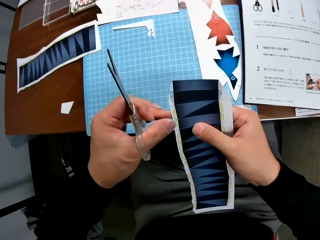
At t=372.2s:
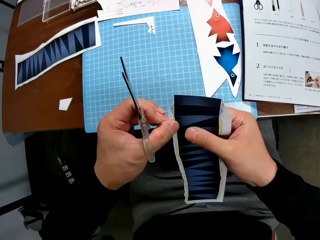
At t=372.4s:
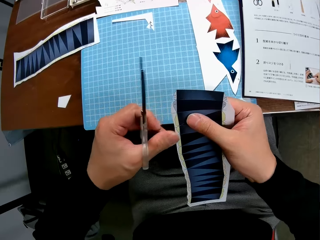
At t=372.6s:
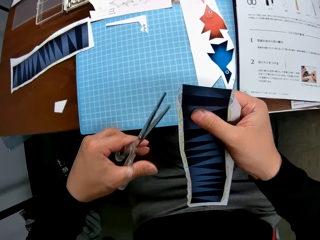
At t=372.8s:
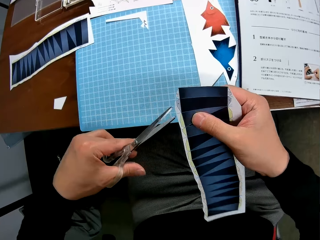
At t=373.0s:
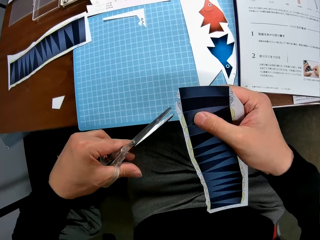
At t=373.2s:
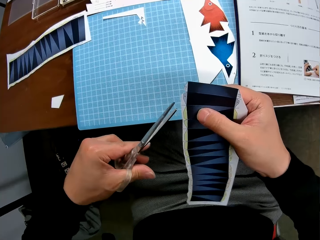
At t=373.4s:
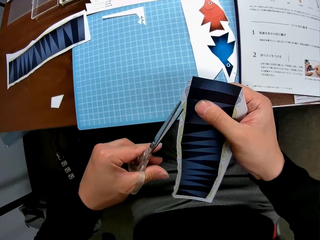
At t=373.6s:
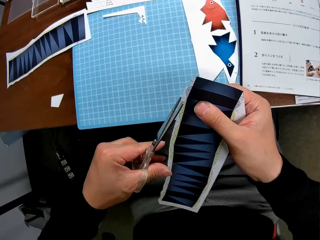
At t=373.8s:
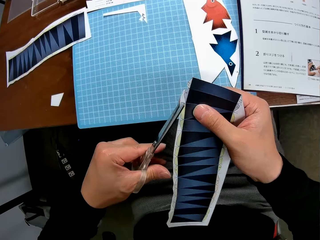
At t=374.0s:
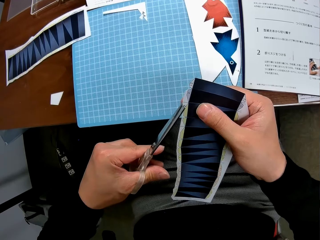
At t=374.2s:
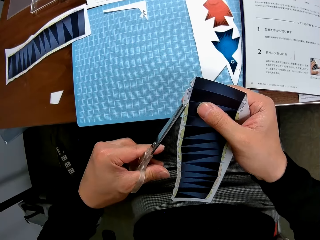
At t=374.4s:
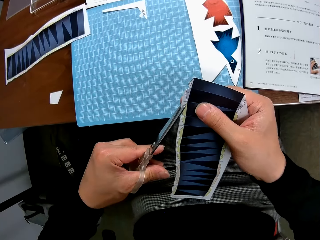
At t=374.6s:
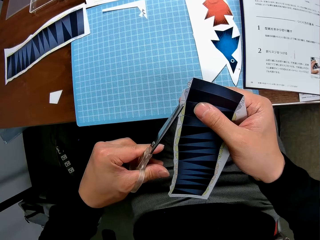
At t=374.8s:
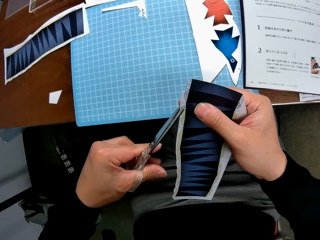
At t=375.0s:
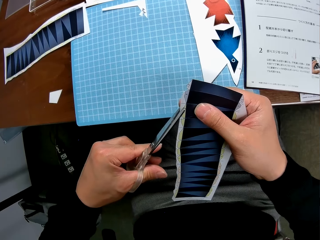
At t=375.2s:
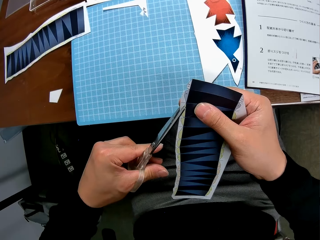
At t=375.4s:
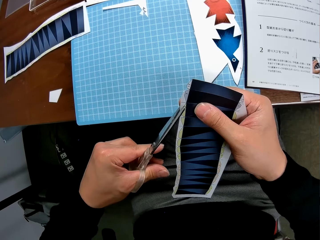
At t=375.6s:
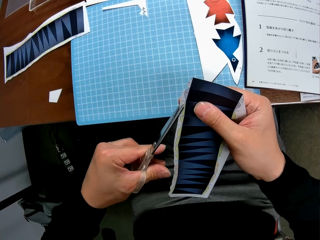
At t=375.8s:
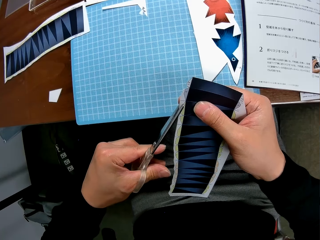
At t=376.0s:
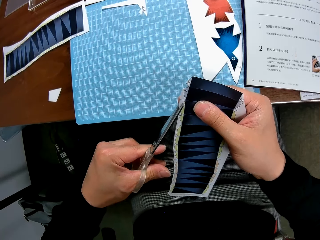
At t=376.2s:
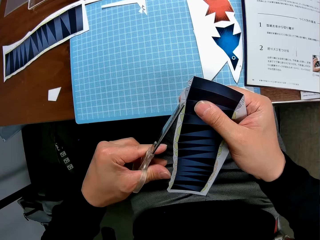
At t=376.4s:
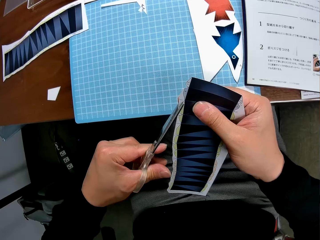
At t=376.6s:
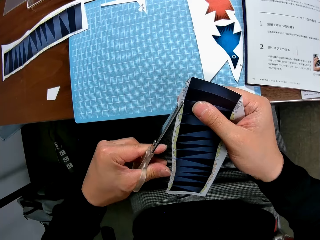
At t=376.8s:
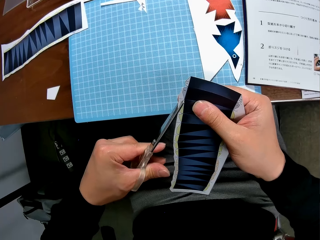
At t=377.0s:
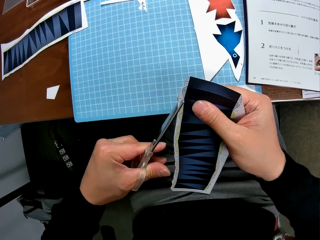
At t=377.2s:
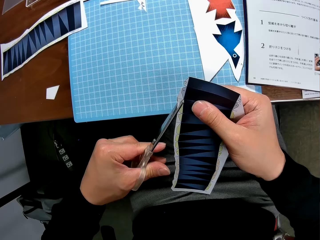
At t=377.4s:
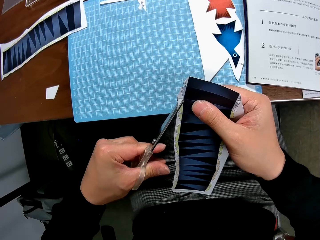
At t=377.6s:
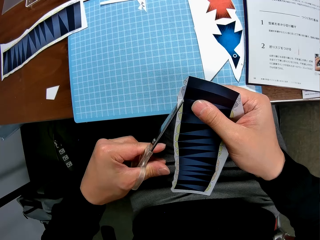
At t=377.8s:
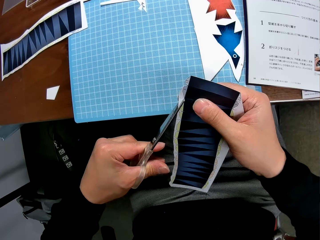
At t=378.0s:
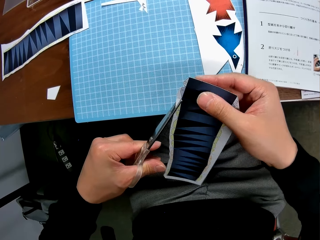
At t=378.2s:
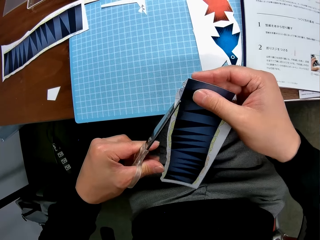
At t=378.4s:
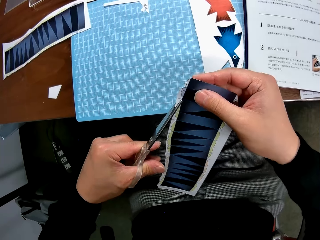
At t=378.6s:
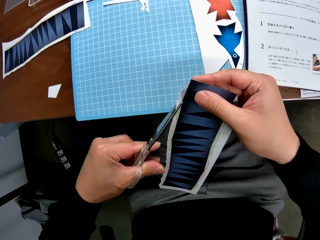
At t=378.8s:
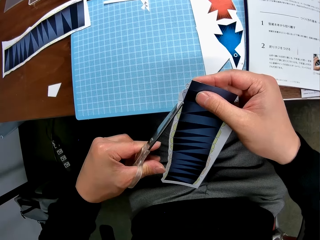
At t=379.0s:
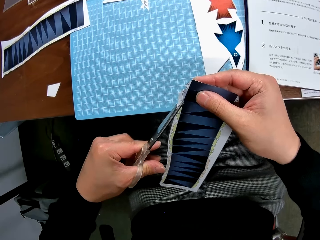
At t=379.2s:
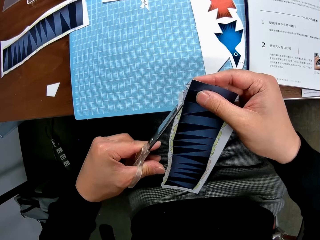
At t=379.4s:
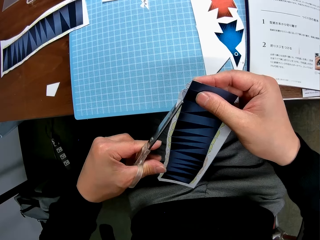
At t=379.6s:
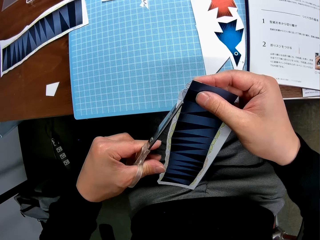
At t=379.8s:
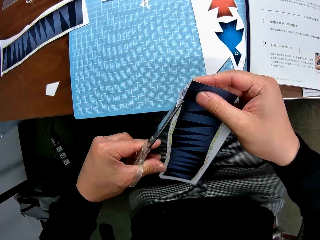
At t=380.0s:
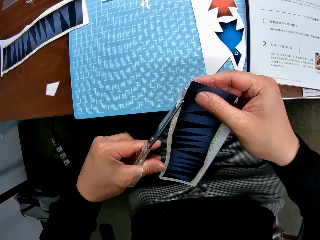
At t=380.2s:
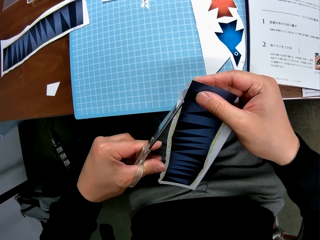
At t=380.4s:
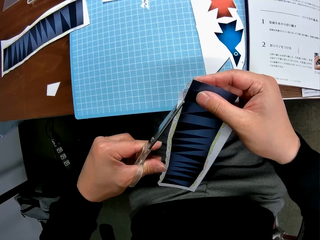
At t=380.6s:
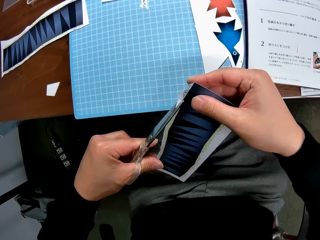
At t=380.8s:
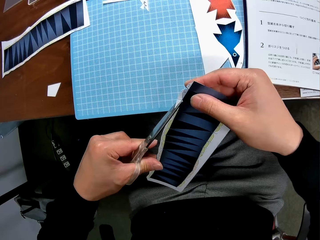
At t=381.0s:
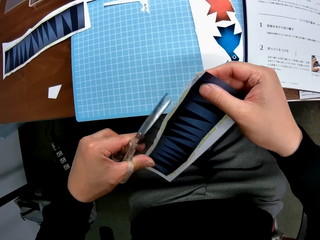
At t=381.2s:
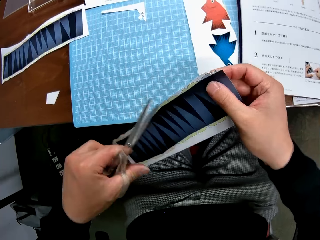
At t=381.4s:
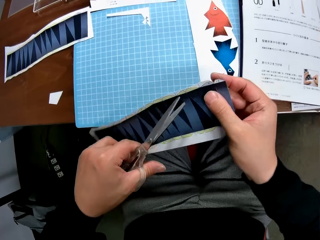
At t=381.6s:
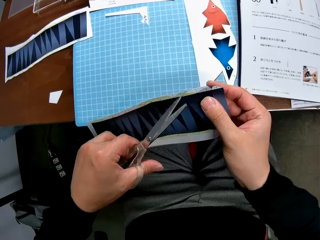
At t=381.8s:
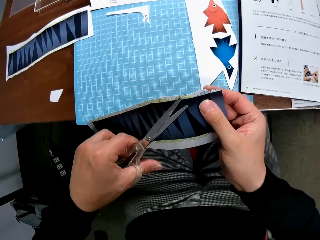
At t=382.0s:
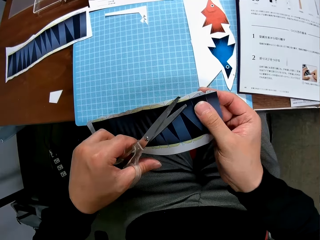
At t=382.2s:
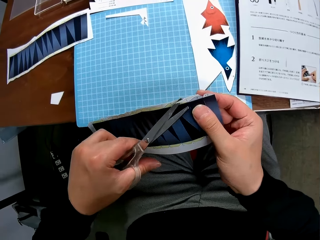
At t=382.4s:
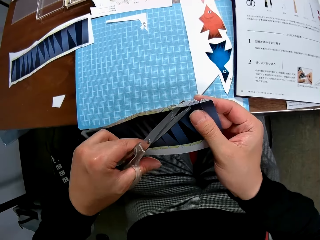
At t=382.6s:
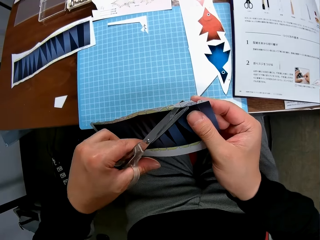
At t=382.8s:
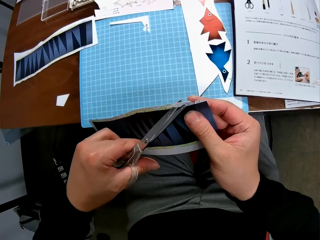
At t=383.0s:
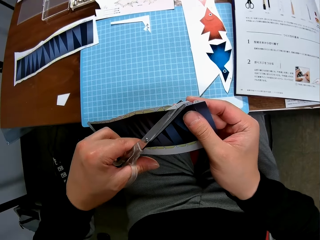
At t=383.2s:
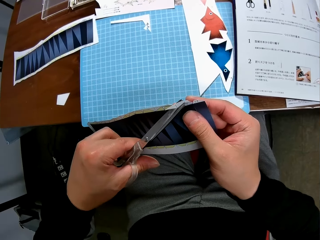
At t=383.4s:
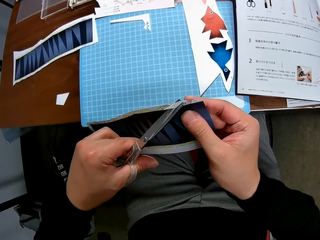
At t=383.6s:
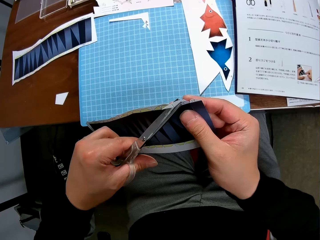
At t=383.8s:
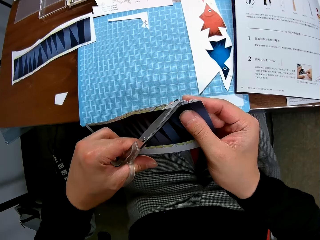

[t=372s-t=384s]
The camera wearer drops the paper on something. They continue to craft the second paper stock with the scissors. They cut the paper.

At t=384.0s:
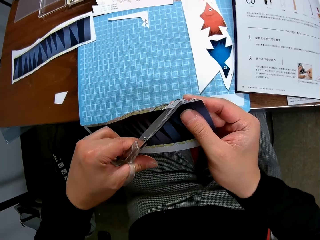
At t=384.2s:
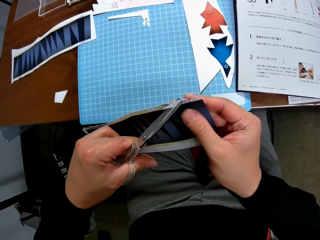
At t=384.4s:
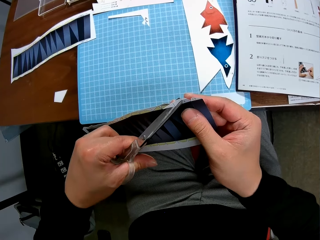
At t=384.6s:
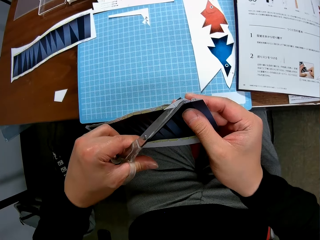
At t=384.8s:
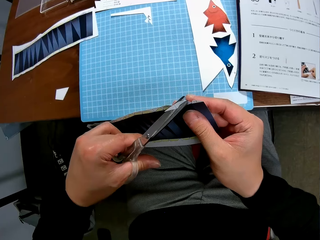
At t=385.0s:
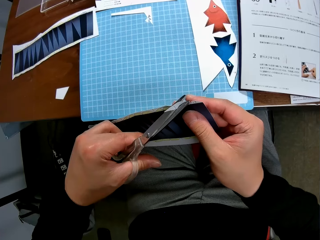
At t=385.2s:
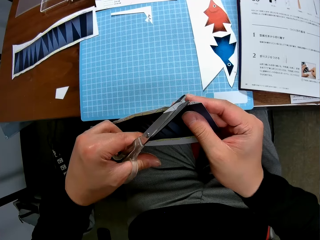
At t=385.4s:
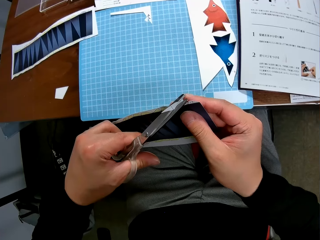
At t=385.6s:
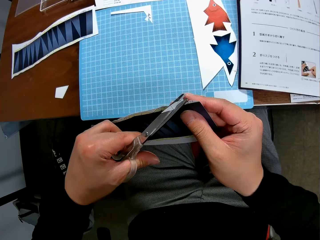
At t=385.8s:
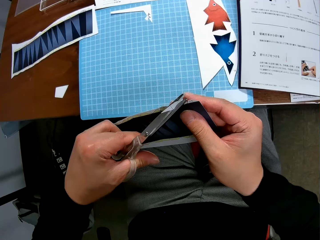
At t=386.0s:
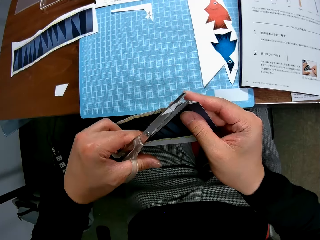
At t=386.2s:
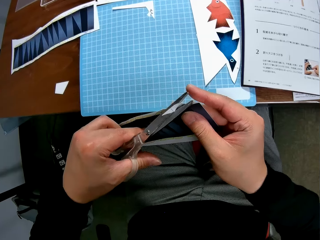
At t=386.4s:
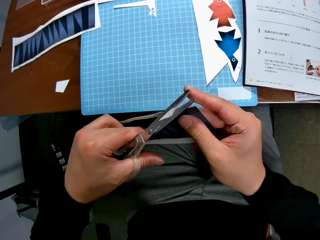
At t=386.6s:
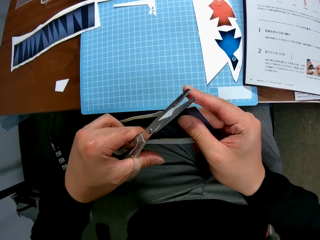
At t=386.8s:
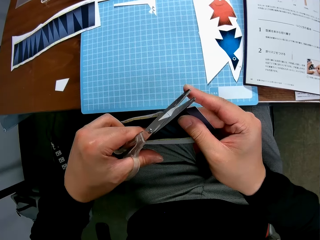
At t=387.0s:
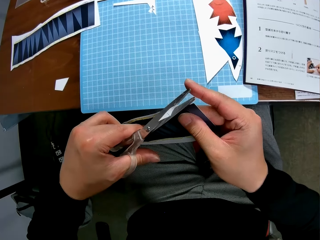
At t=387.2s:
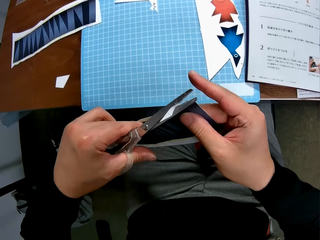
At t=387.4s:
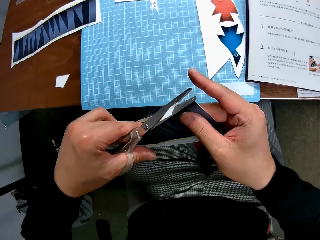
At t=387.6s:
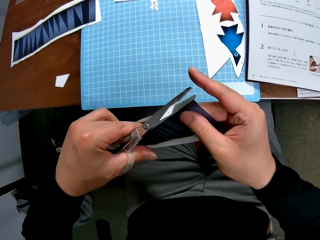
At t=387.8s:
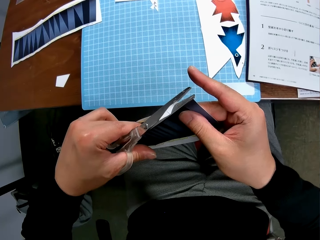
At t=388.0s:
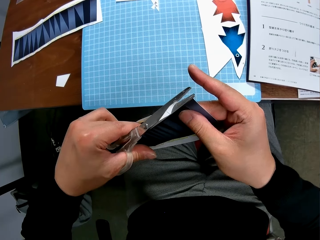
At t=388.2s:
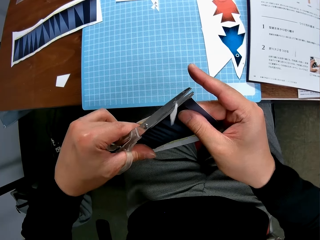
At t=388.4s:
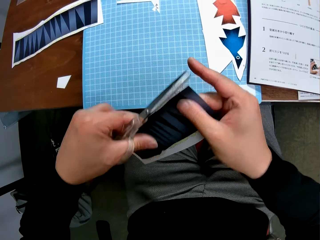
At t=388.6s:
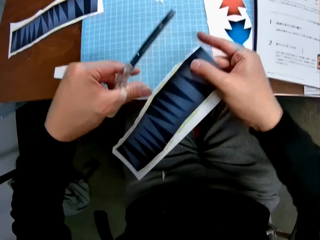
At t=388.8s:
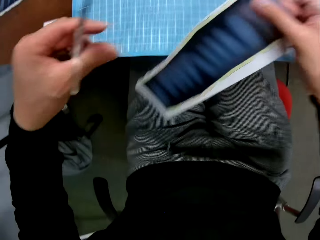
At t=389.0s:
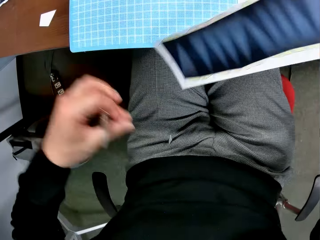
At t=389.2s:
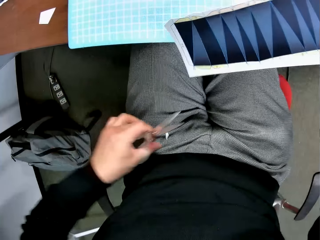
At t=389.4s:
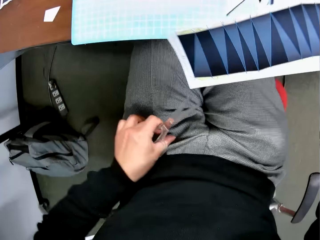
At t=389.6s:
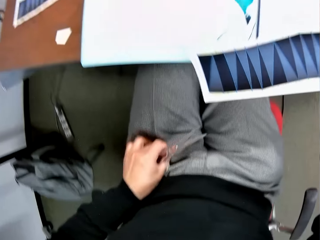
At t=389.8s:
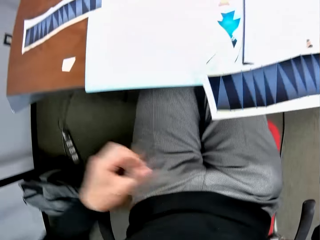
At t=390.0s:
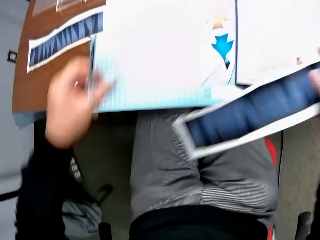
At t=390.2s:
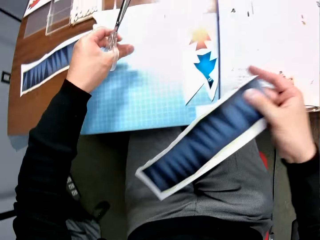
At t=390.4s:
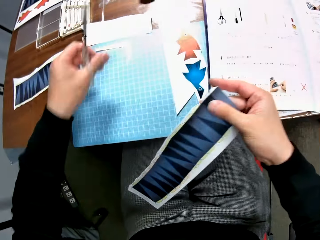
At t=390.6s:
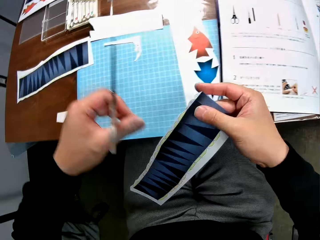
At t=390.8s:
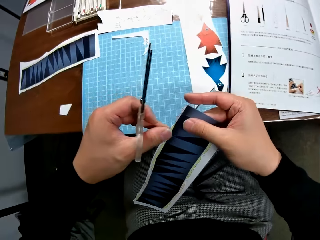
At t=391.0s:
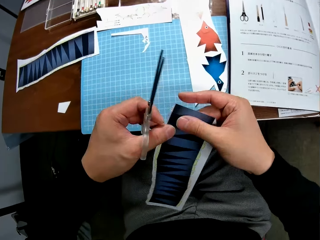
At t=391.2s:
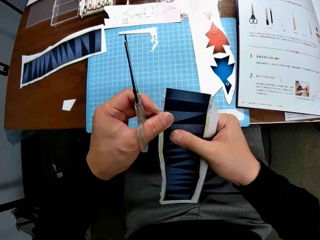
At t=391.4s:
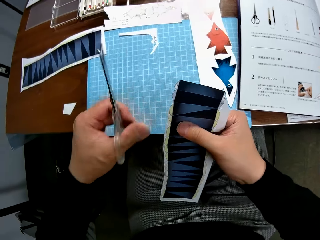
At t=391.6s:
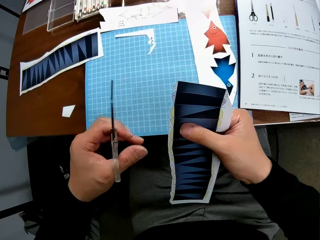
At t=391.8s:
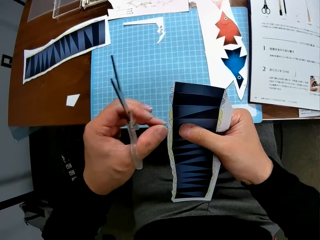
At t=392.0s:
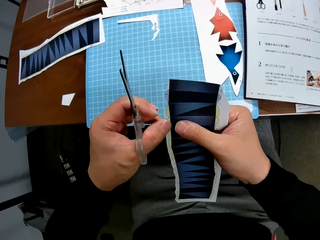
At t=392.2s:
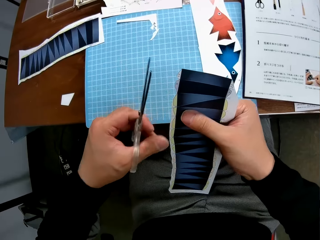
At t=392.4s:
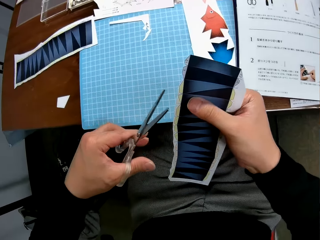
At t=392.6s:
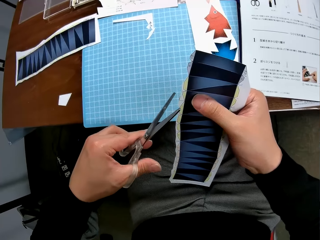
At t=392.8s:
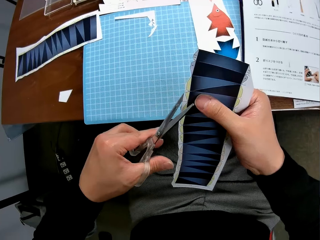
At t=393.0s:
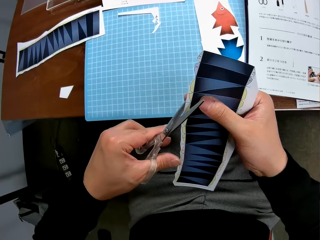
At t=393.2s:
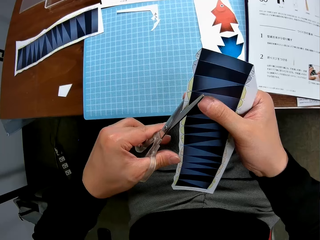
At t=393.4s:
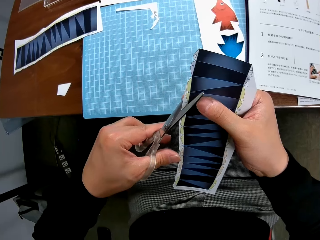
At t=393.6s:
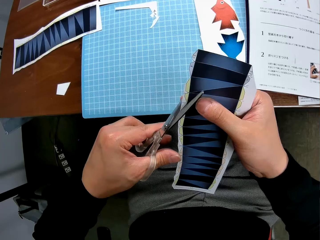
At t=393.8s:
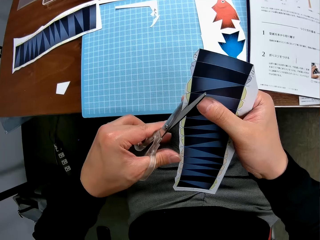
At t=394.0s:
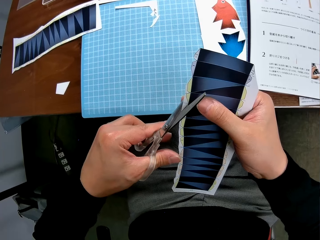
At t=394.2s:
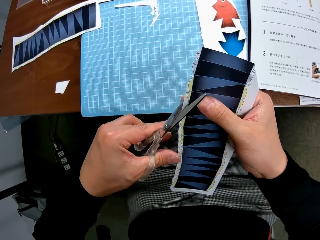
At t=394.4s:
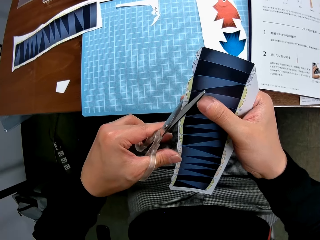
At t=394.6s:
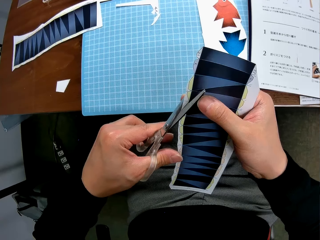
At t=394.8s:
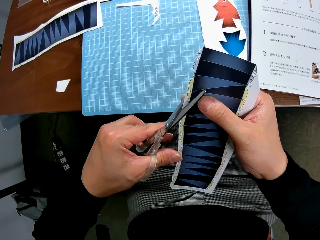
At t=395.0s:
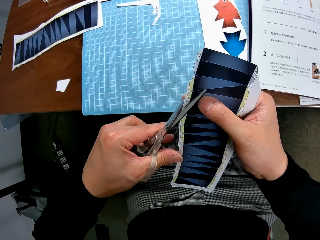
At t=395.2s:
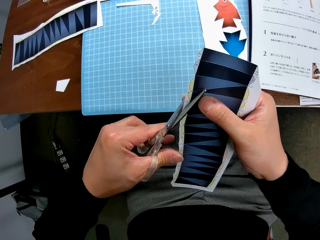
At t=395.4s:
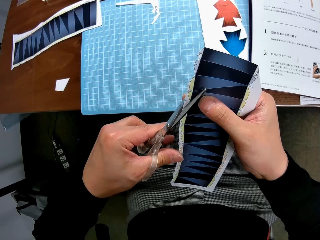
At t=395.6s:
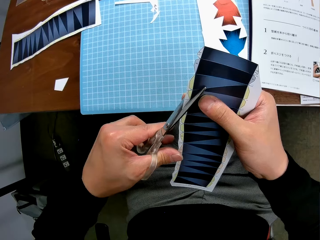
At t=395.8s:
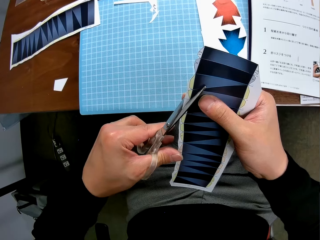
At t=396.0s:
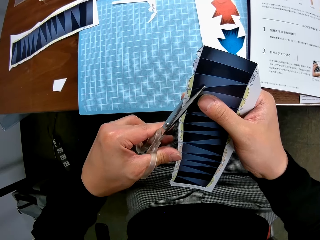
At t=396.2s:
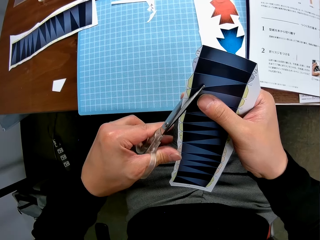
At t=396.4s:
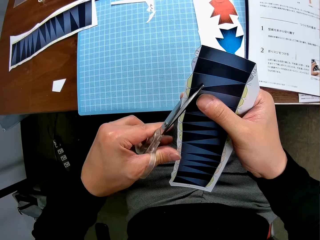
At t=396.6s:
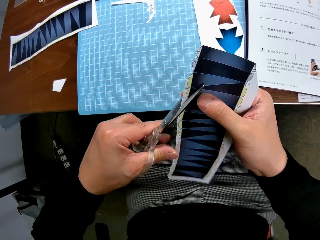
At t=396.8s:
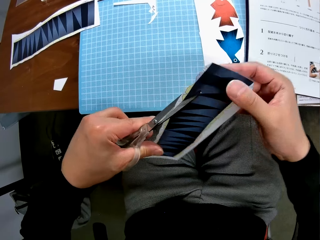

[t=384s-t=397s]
The camera wearer moves another cut piece on his trousers to the side of the other cut pieces. He drops the paper on his thighs, picks up the paper, and drops the paper on something. He continues to craft the second paper stock with the scissors. He cuts the paper.
